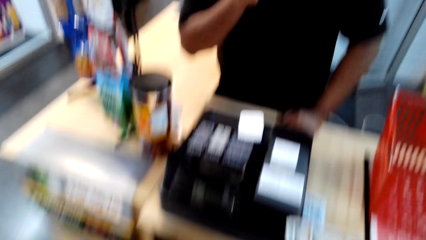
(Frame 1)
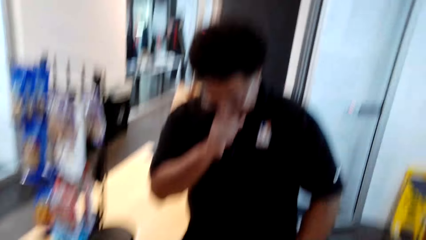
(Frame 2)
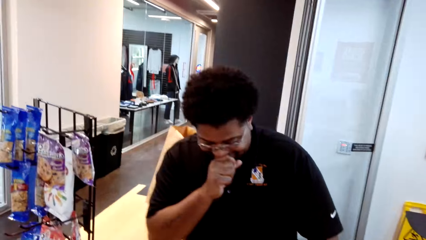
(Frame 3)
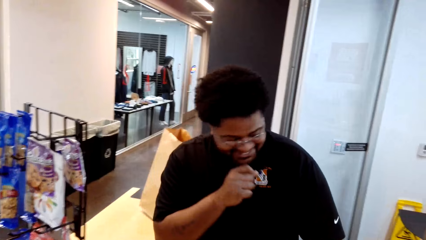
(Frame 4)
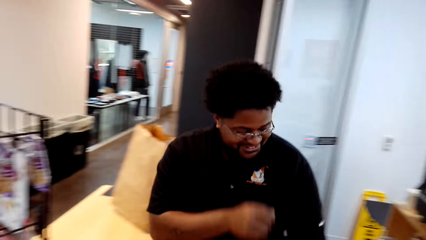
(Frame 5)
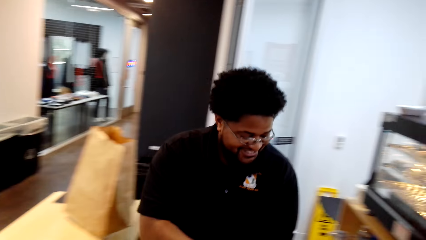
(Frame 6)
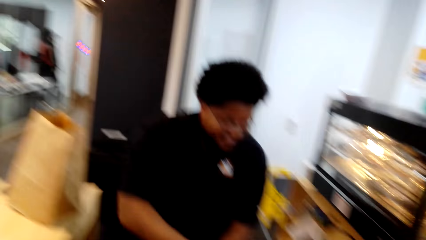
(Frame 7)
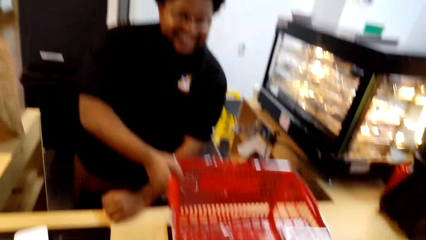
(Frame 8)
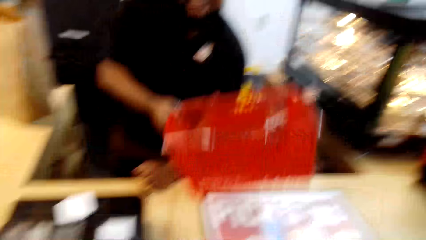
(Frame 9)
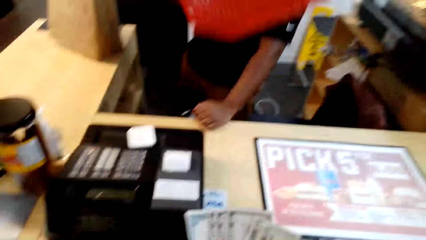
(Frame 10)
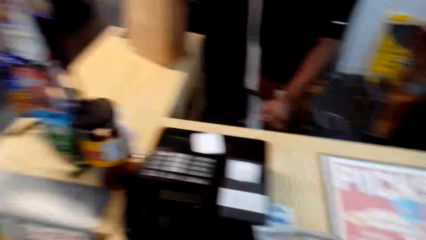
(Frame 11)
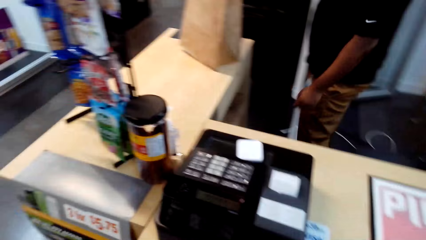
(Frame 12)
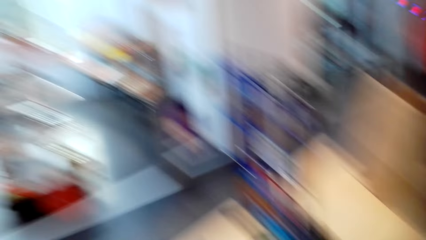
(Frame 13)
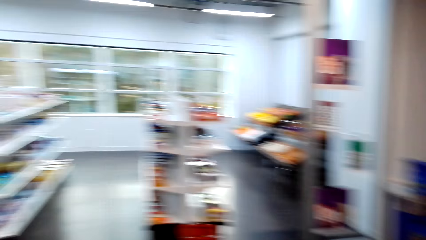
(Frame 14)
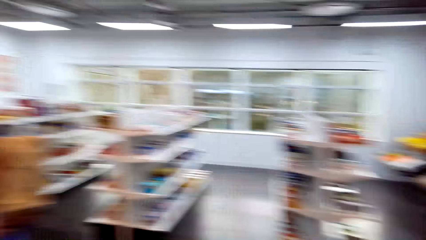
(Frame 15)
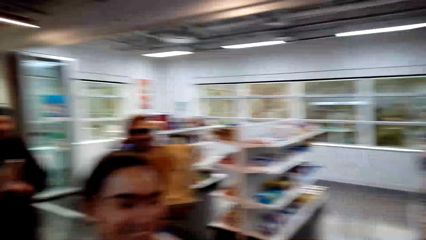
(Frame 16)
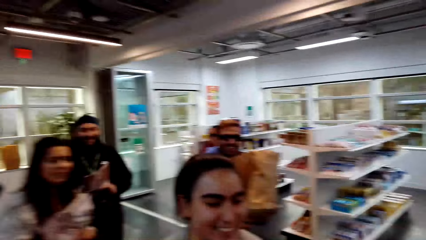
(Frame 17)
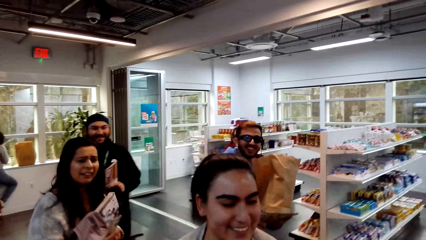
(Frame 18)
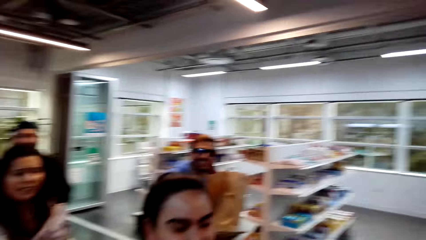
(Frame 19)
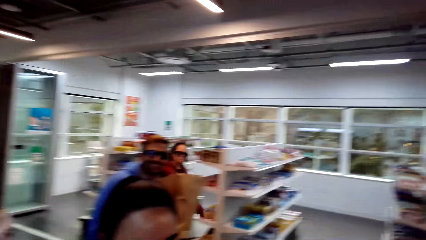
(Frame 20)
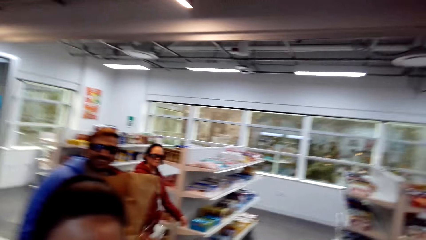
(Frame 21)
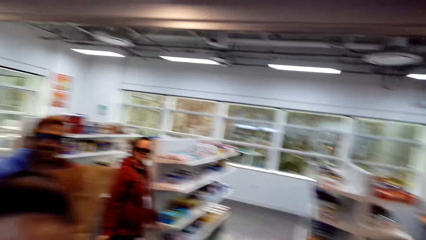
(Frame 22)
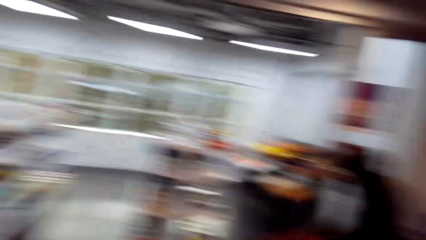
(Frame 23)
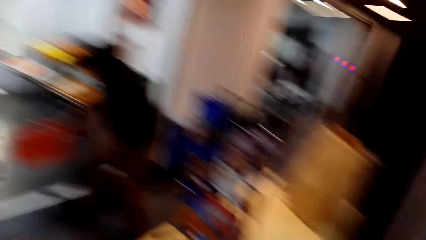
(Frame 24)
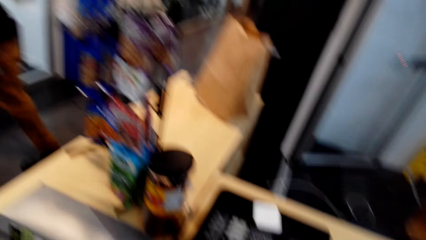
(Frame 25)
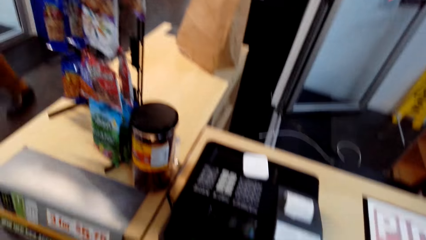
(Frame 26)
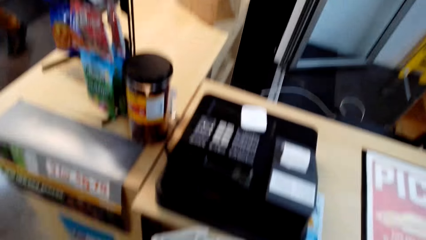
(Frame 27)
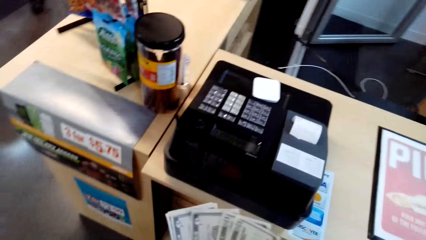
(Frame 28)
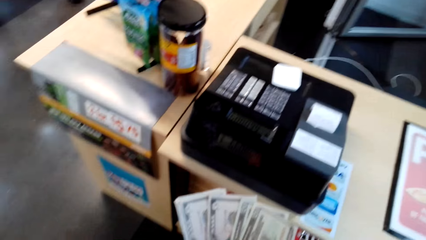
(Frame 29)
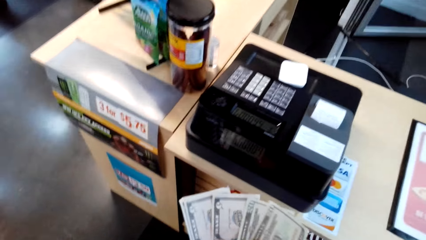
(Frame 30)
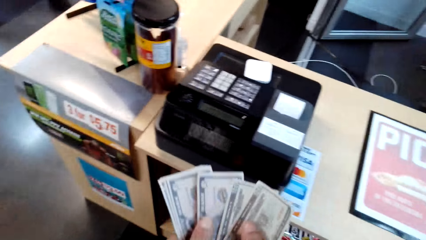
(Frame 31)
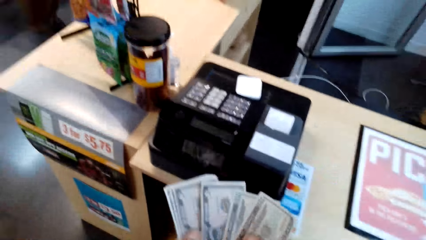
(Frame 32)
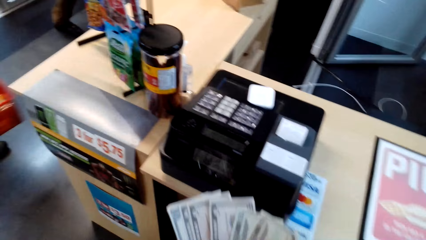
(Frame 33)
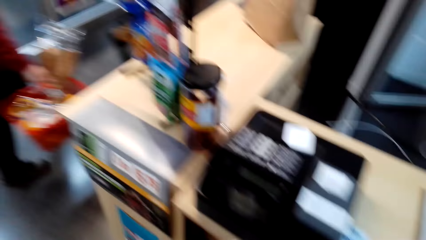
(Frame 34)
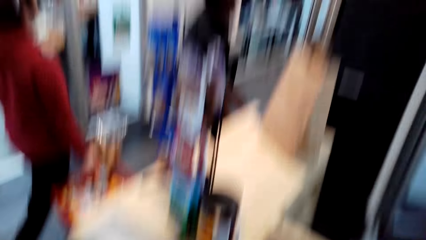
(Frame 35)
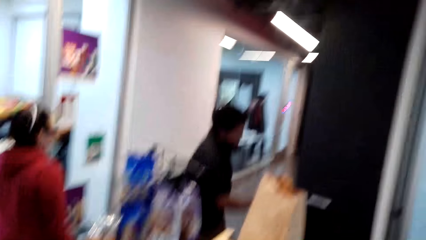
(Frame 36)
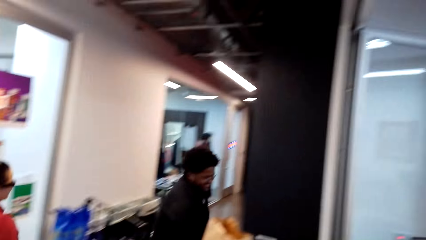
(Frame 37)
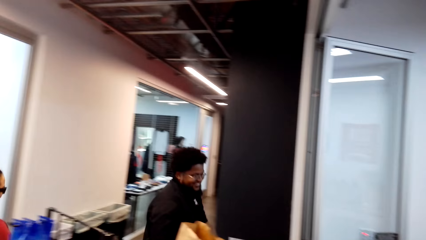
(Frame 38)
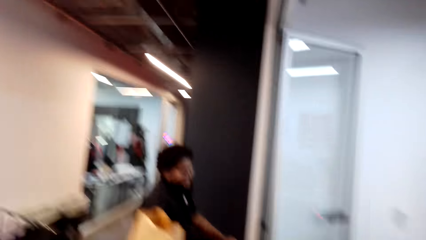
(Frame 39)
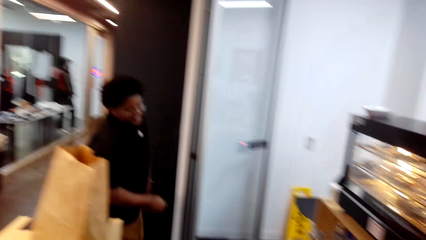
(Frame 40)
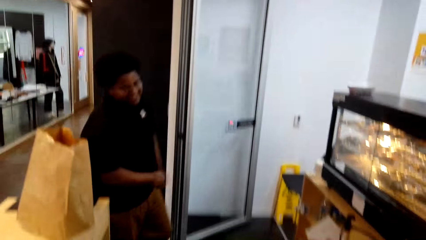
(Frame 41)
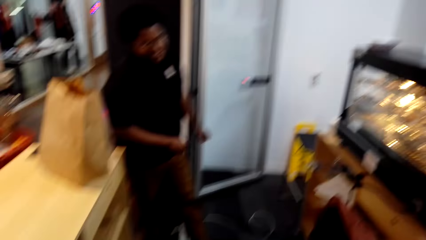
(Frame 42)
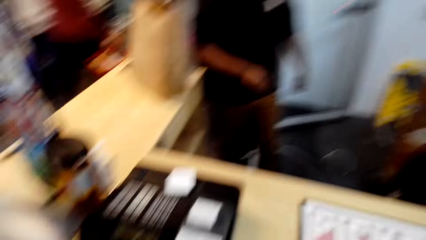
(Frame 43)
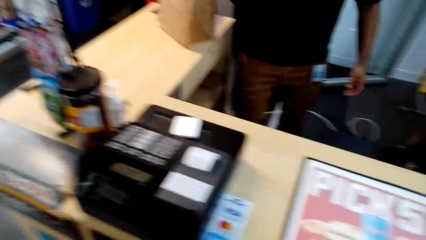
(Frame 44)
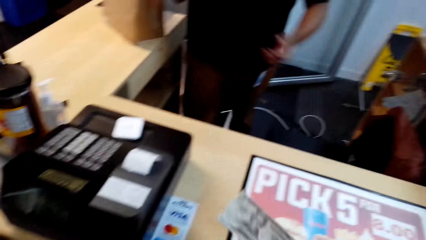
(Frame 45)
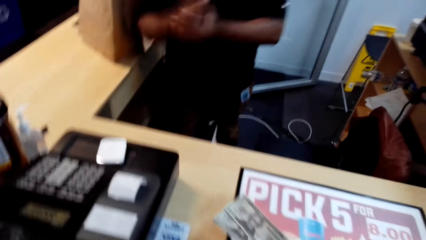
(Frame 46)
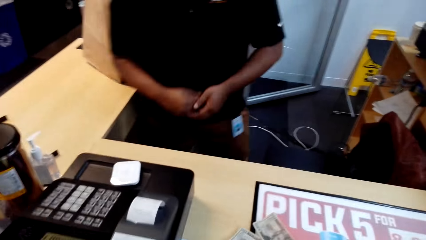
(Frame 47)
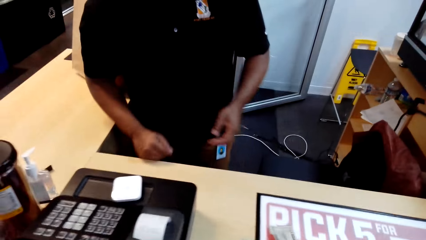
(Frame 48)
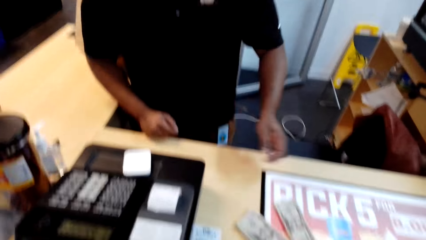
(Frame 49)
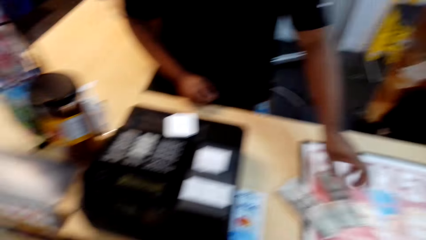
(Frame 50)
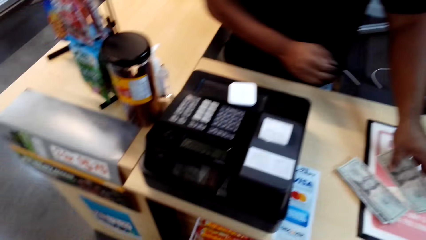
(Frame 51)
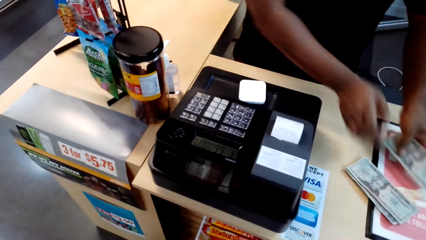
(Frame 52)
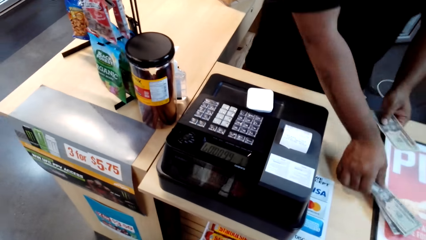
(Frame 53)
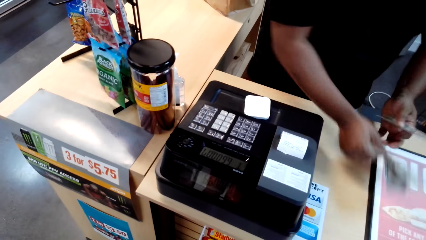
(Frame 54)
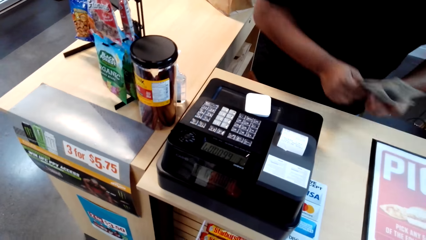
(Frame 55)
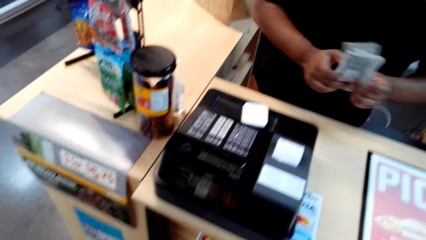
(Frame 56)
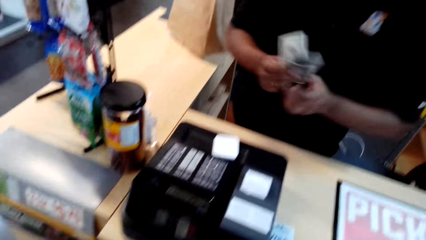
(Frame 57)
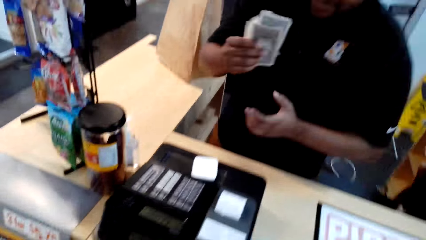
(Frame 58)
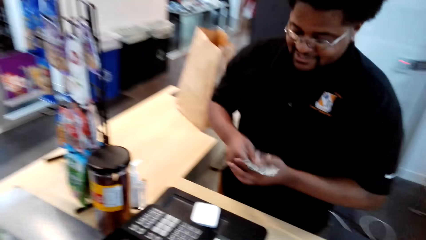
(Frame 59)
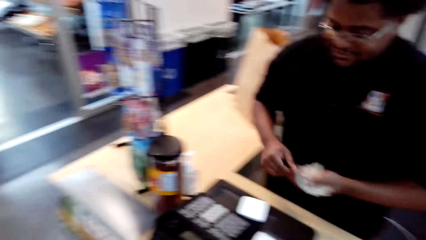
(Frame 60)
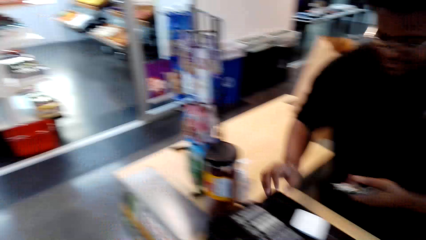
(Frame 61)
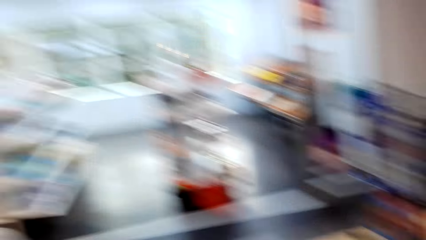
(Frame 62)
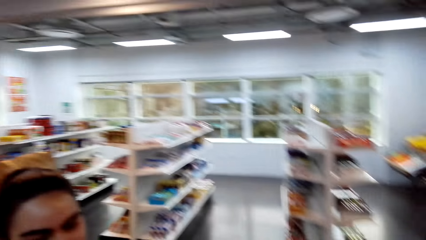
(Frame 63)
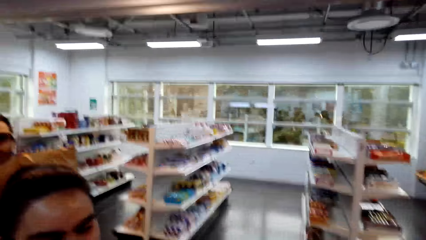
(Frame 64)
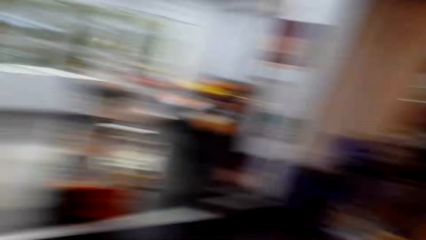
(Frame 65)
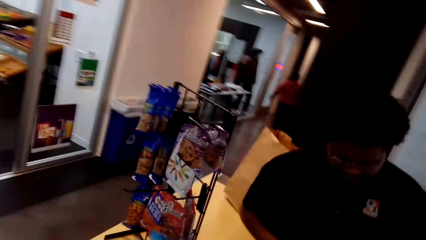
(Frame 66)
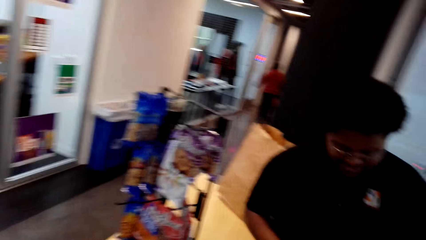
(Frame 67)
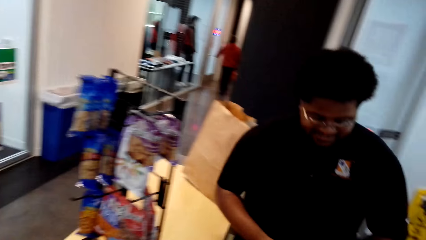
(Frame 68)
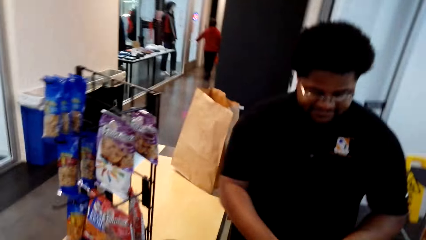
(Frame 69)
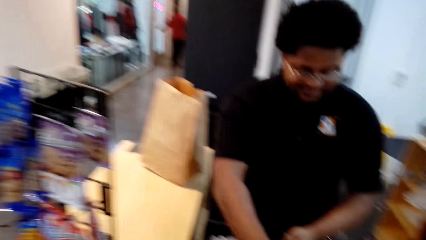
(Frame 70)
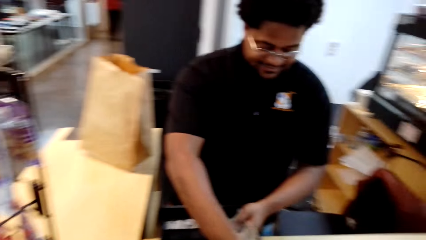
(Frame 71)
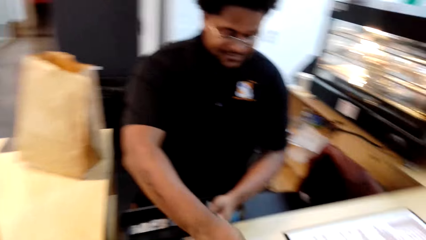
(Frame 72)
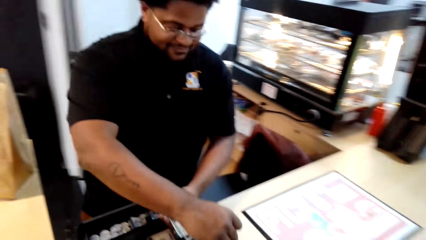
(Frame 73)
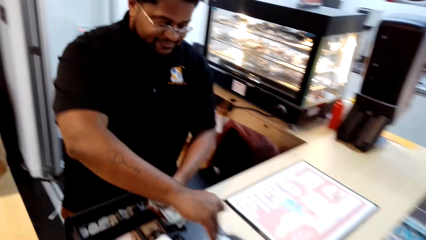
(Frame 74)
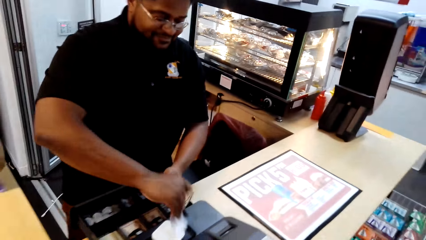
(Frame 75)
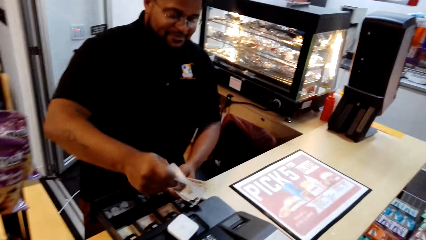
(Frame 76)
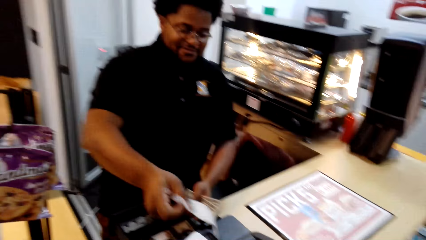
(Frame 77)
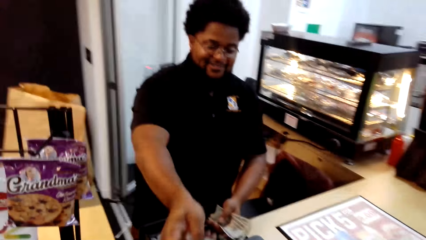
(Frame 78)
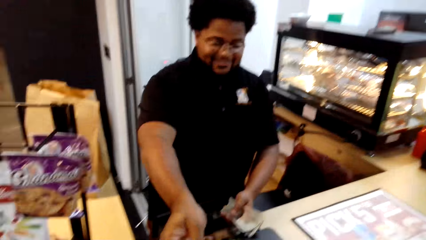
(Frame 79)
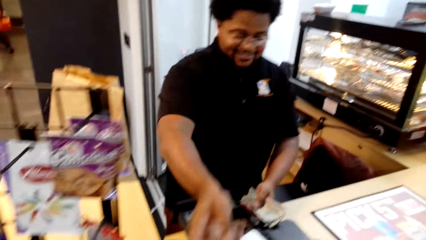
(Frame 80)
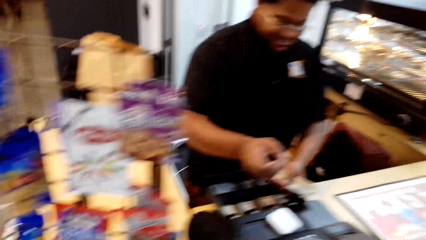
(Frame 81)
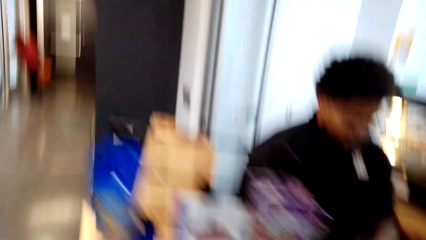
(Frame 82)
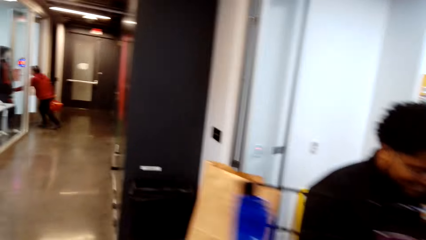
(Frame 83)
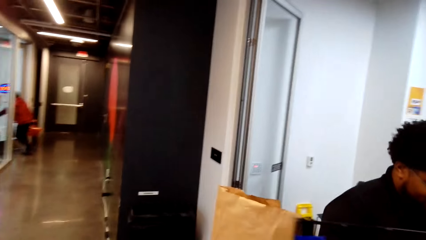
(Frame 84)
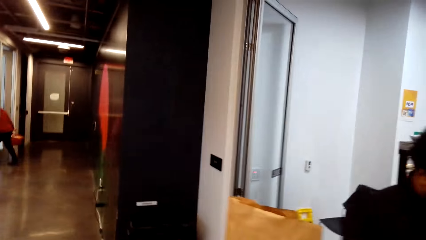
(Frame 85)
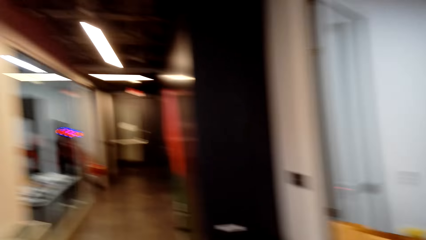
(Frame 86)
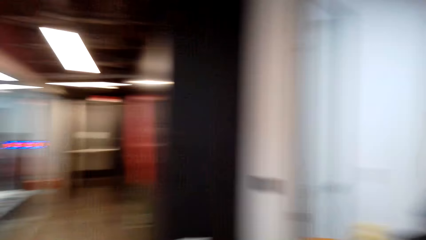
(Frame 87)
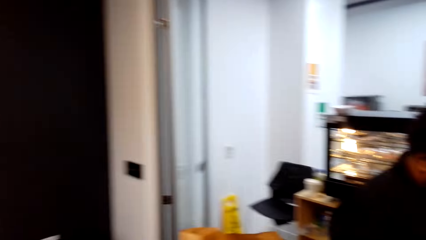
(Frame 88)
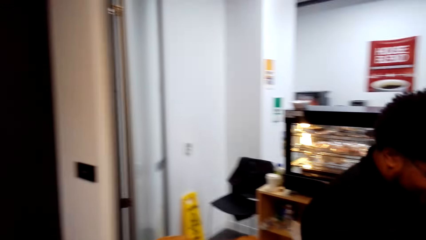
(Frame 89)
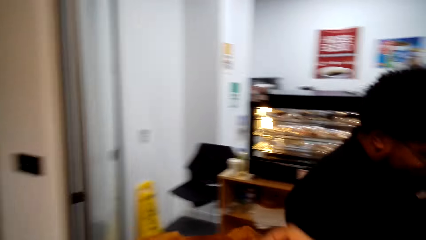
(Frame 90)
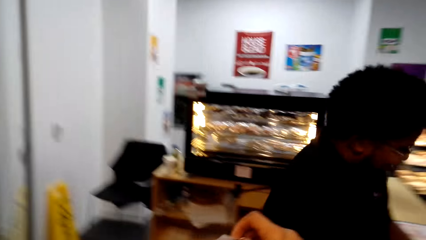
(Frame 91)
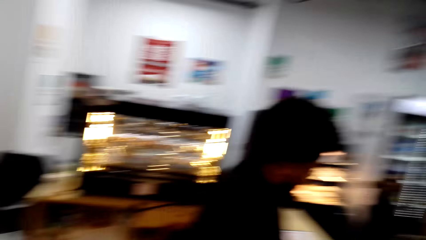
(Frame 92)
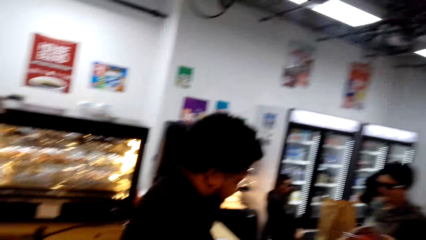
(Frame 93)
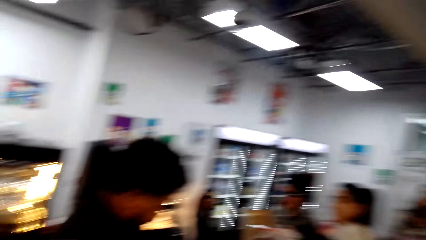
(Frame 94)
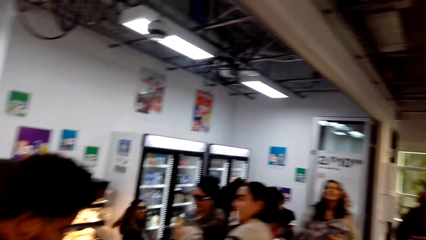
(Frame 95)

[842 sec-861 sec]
A man picks up the shopping basket. The camera wearer talks to another man, a third man, a woman and another woman. The first man walks towards the counter. The camera wearer talks to the first man. The first man picks up the money, talks to the camera wearer, cuts the receipt and hands the receipt to the camera wearer. The camera wearer walks towards the door.
